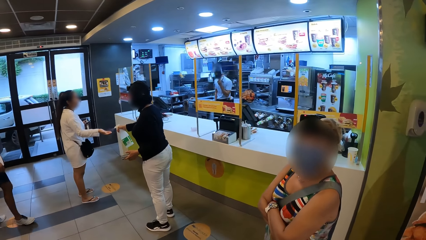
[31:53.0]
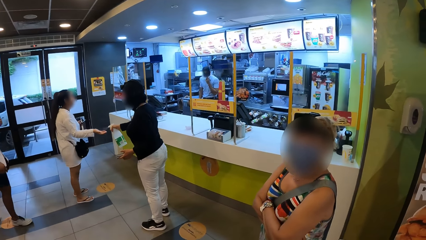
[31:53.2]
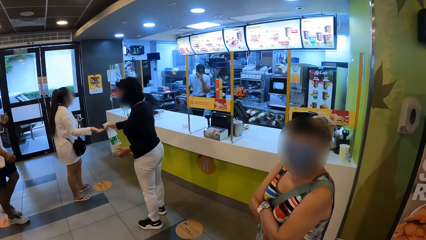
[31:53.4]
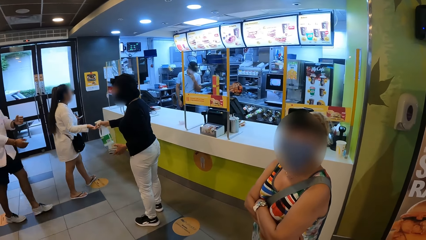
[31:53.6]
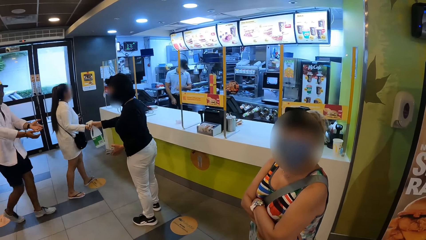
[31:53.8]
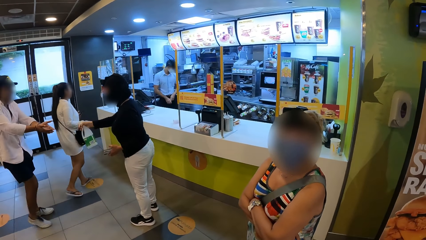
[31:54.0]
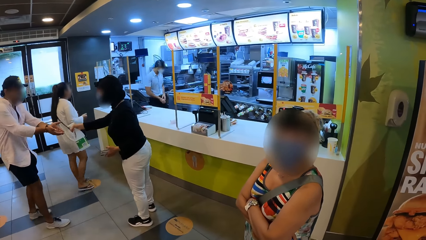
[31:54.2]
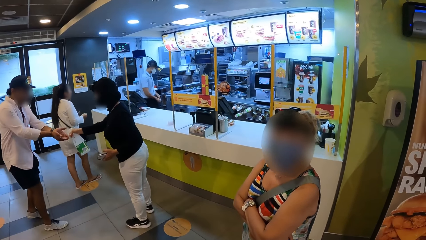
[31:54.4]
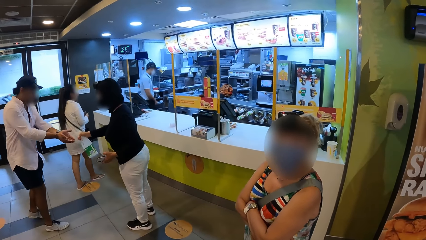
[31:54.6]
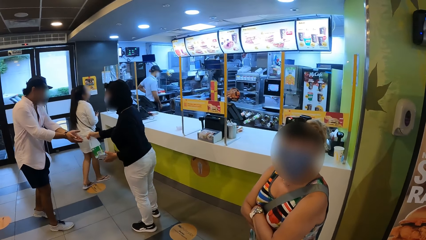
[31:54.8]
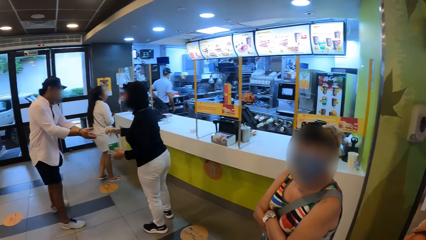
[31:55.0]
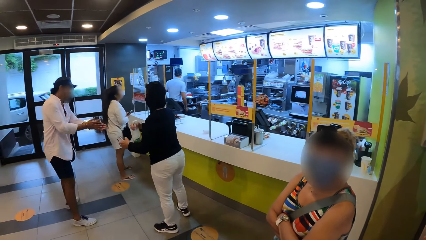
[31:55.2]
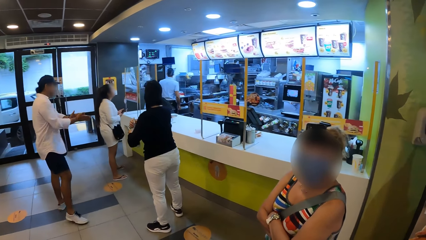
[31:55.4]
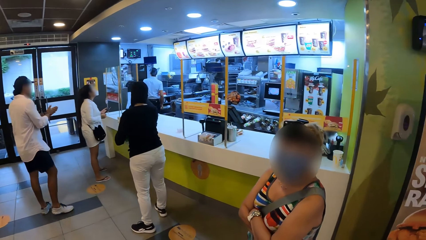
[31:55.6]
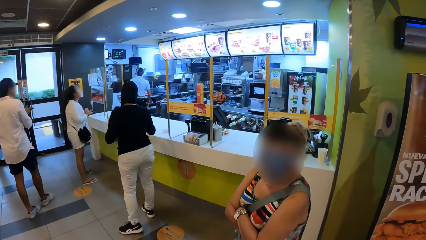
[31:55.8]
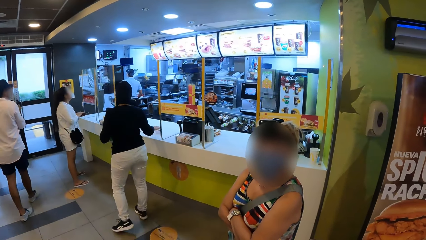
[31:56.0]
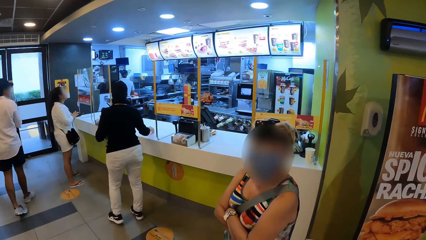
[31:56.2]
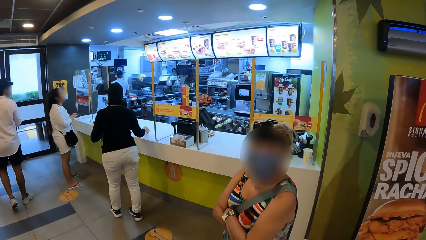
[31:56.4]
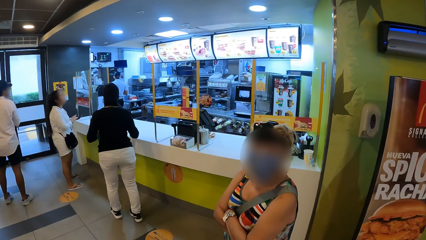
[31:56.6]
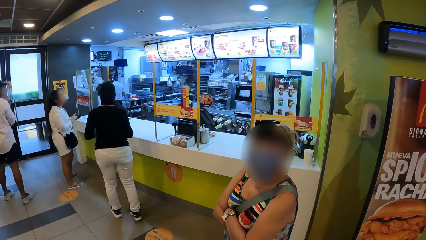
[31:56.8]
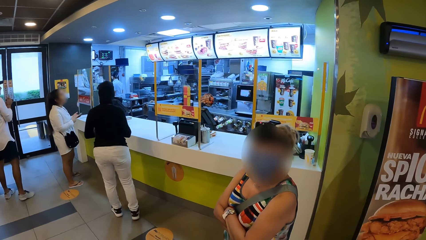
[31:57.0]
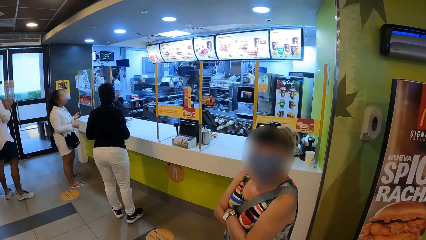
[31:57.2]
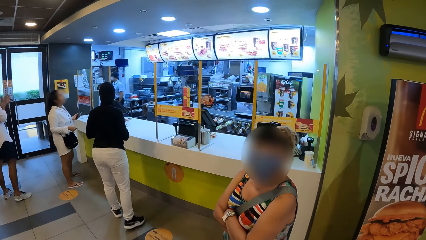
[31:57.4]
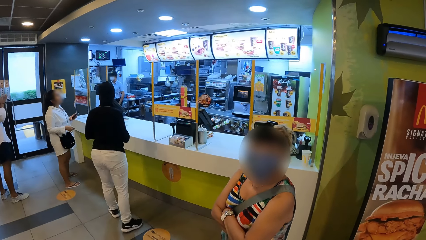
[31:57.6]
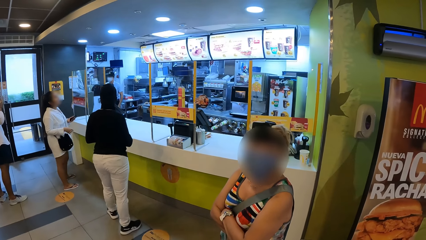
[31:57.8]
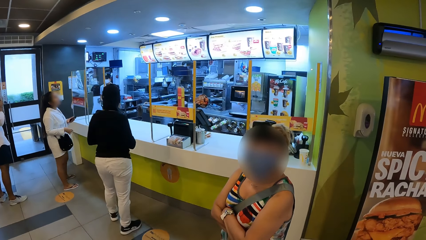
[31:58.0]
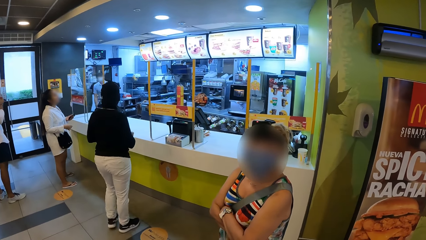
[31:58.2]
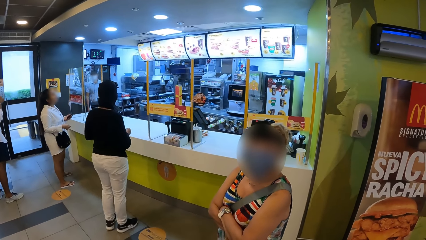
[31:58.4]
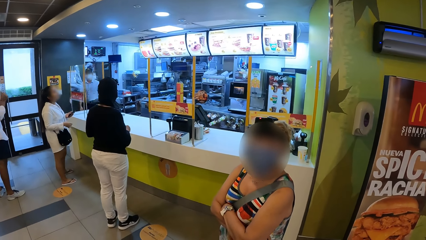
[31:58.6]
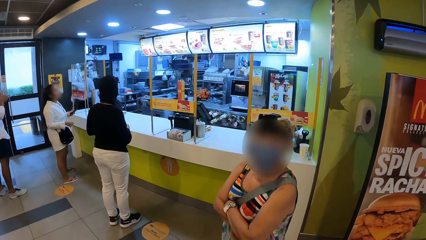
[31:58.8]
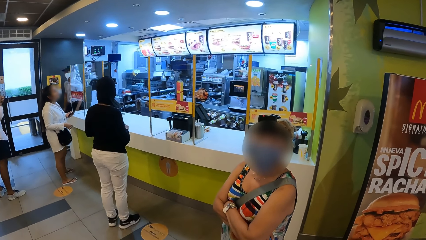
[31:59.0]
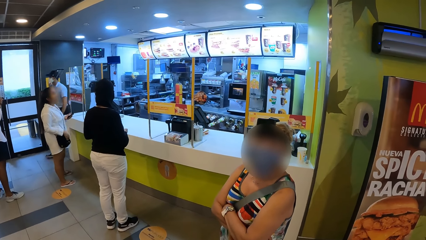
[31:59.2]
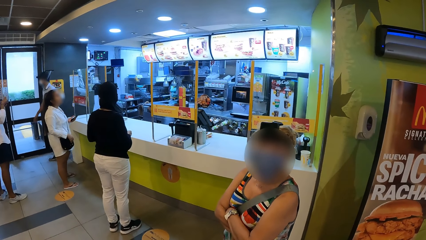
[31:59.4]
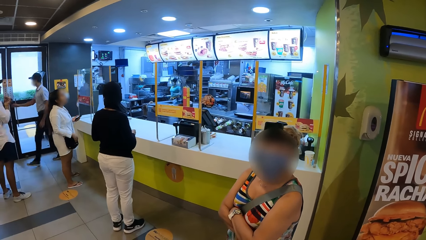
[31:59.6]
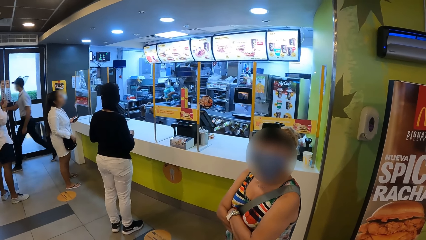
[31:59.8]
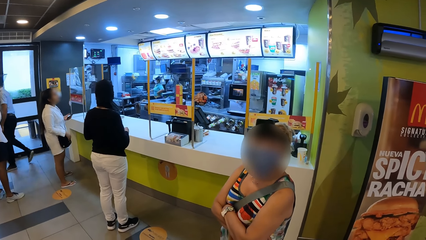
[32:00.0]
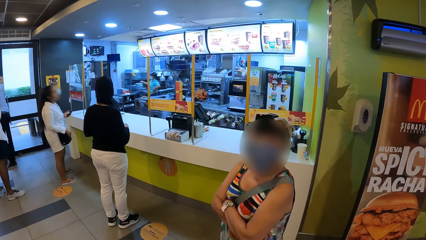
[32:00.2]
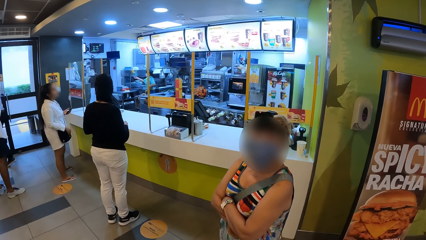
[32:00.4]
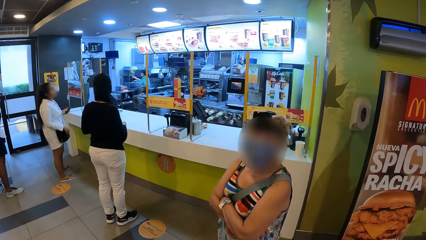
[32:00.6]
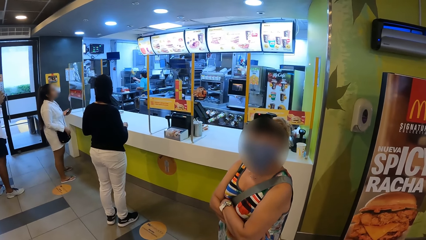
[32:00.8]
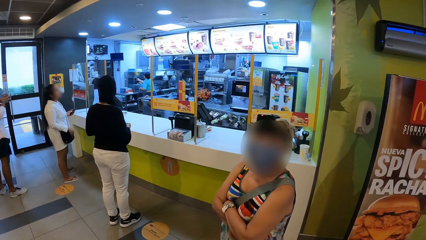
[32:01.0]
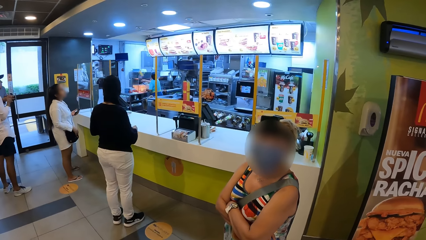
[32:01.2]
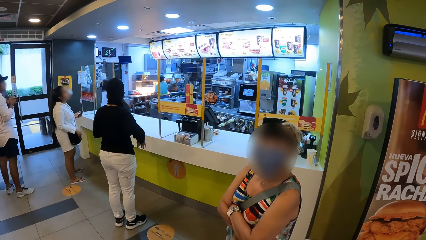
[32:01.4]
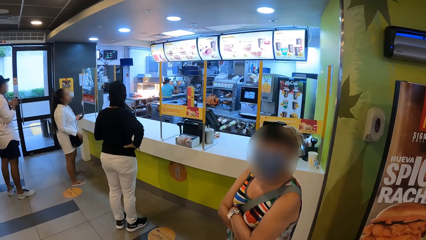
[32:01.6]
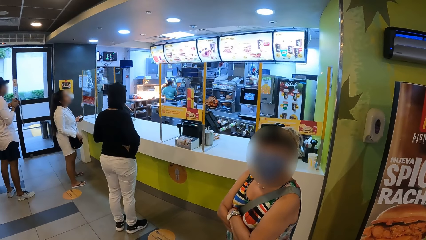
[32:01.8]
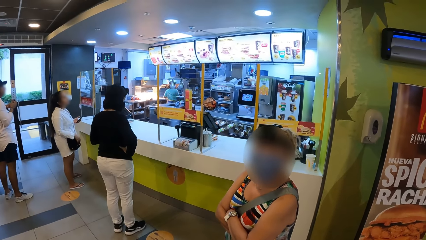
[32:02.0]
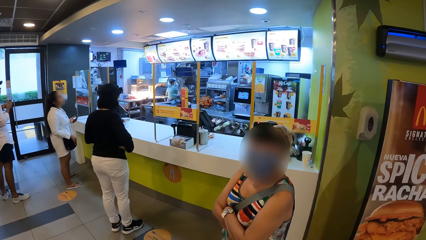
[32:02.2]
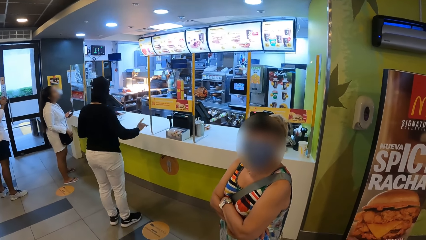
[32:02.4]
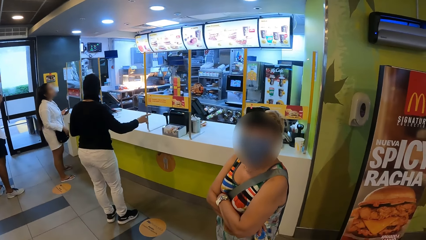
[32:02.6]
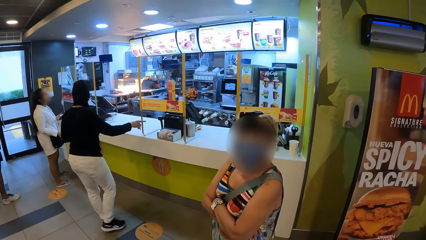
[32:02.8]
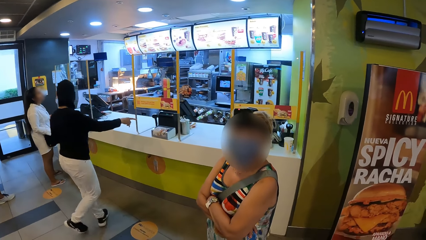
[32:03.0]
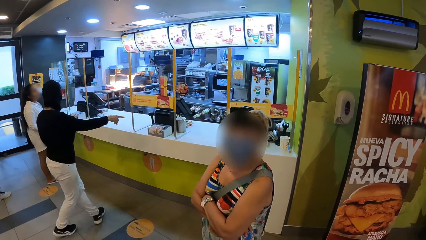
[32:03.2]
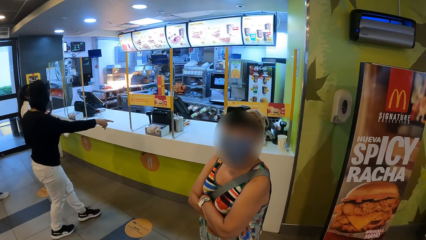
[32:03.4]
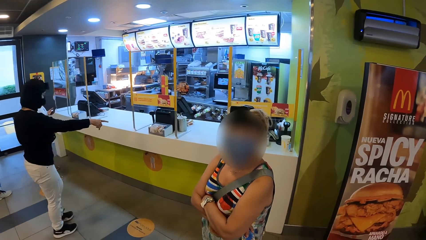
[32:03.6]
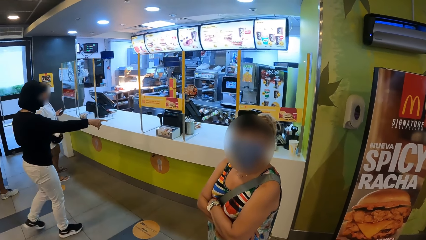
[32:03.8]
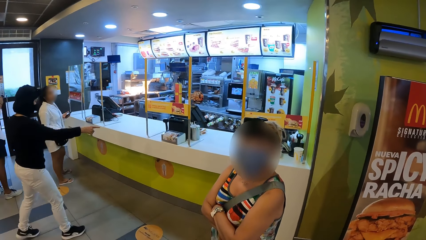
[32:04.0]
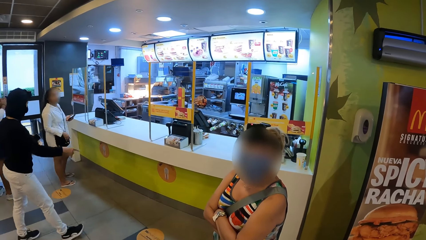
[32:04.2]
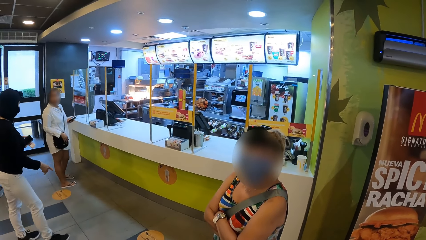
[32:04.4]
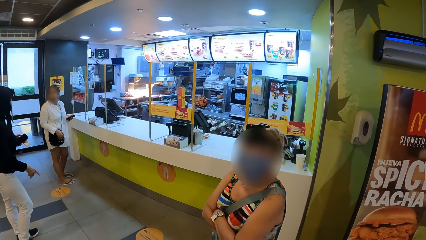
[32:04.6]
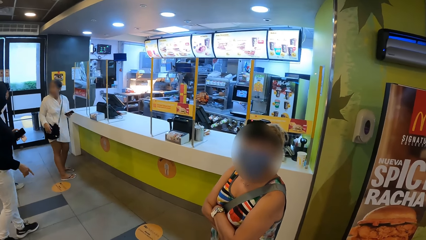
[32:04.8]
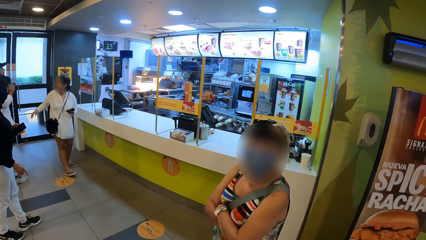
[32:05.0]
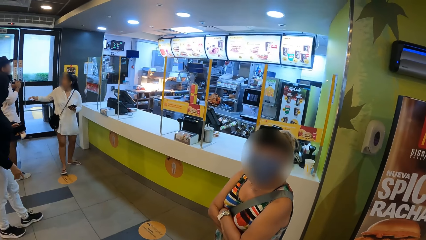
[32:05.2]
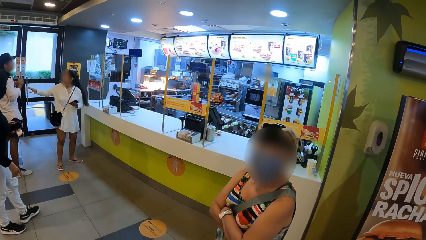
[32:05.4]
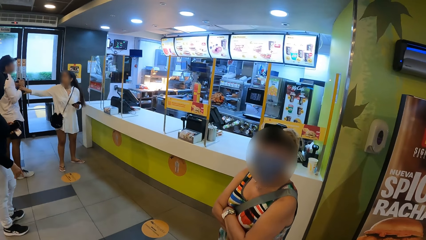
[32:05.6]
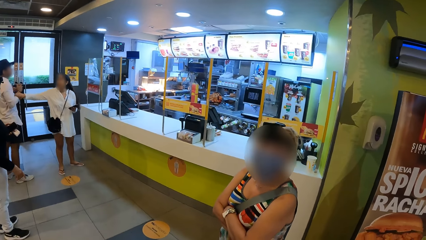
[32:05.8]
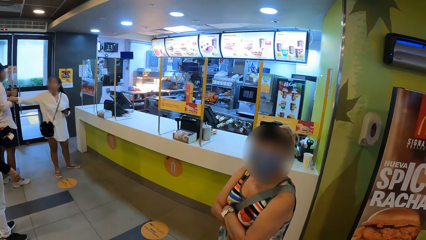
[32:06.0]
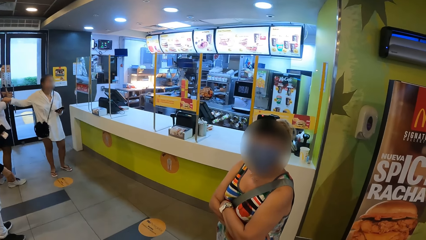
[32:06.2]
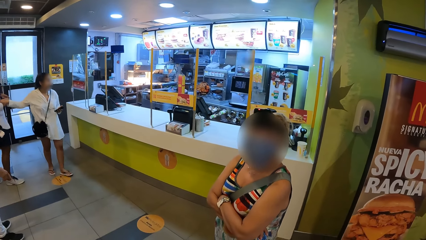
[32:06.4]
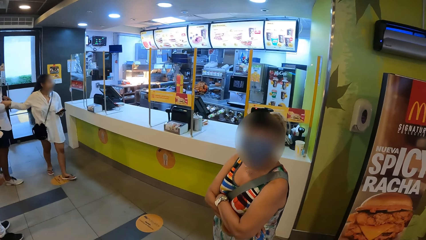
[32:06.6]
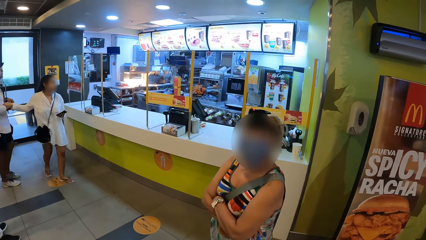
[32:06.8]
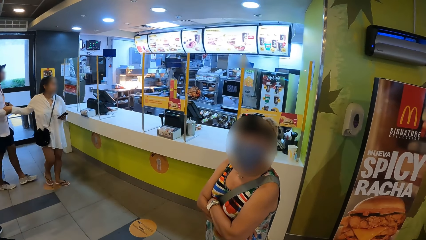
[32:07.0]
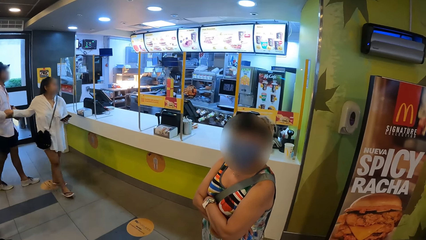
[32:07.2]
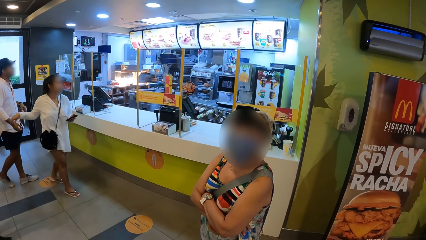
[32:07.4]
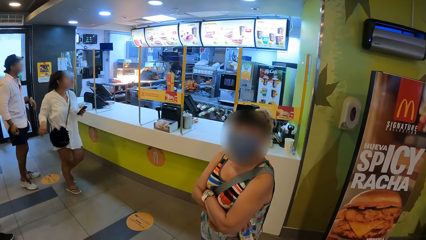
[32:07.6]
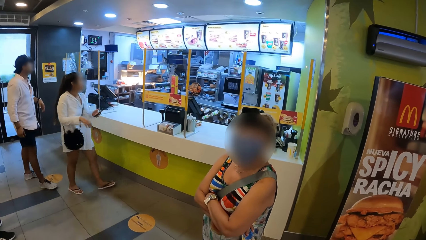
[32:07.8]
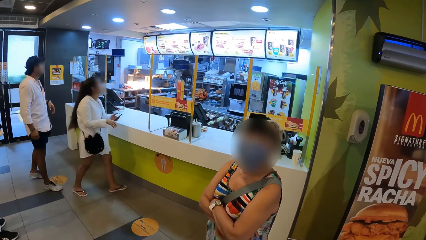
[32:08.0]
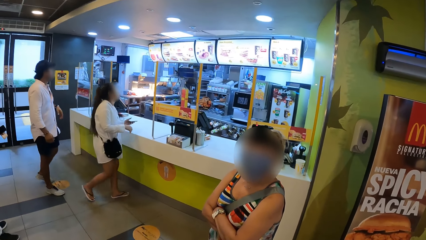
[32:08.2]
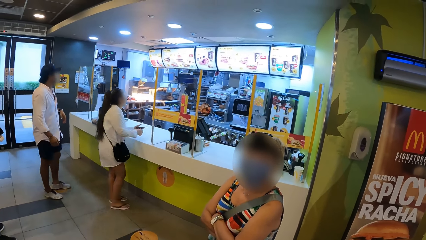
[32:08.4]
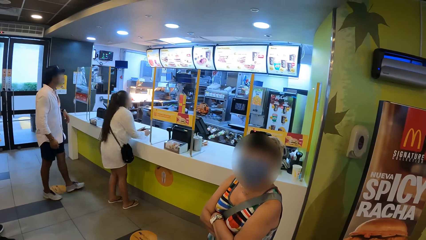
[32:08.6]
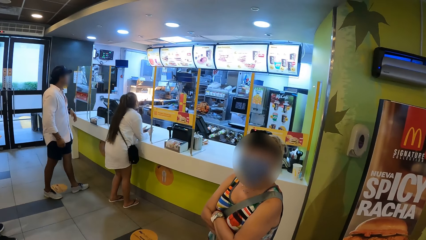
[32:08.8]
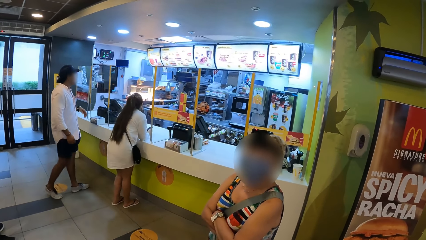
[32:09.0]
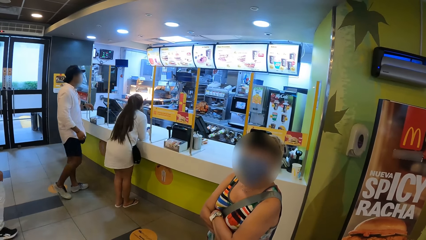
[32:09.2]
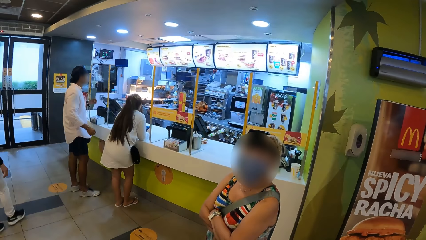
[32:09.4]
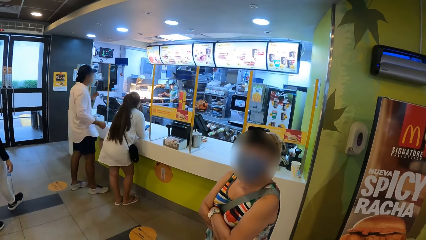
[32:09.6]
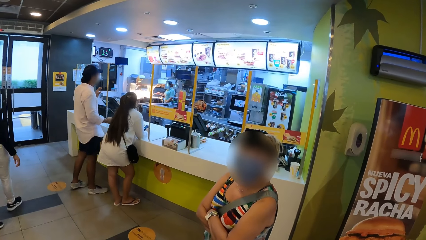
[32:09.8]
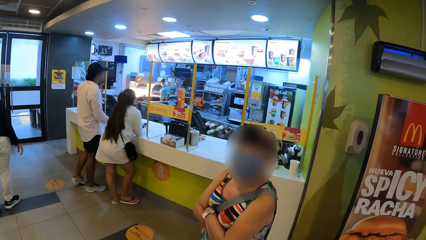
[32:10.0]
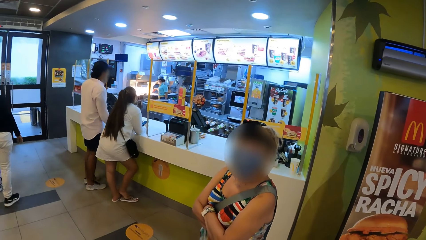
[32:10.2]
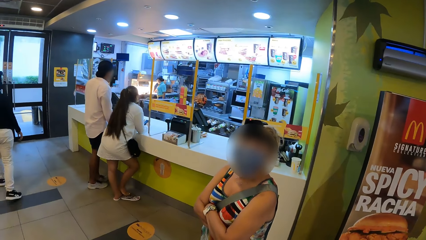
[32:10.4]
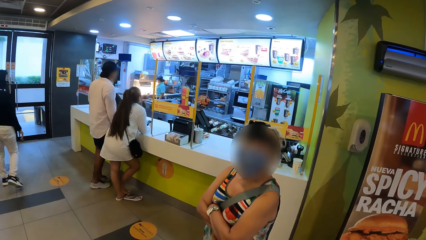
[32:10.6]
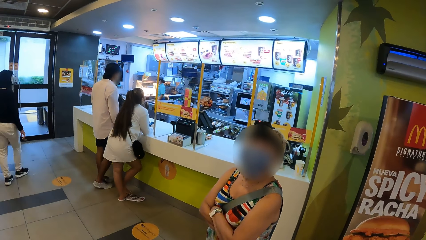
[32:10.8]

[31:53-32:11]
A person sprays liquid on the hand of another person. The first person sprays a third person. The camera wearer looks around the shop area. The first person stands on the counter and points at the counter. The second person holds the third person. The second person leans on the counter. The camera wearer leans on the counter.
